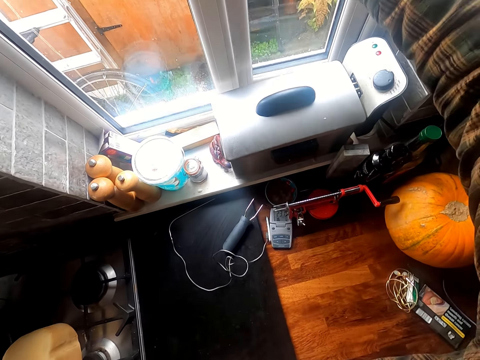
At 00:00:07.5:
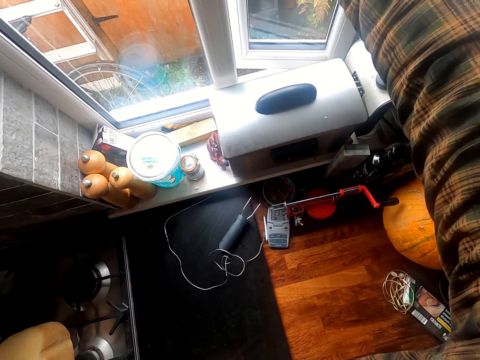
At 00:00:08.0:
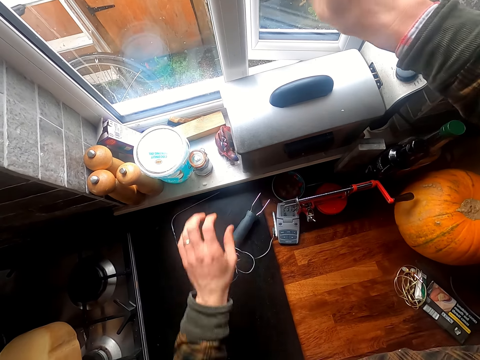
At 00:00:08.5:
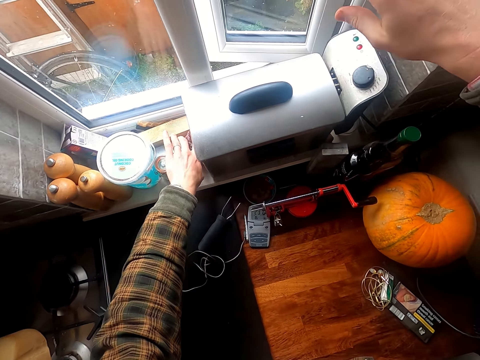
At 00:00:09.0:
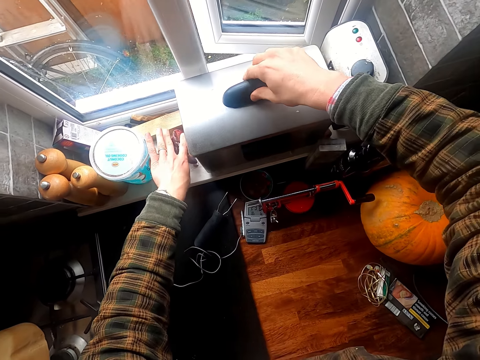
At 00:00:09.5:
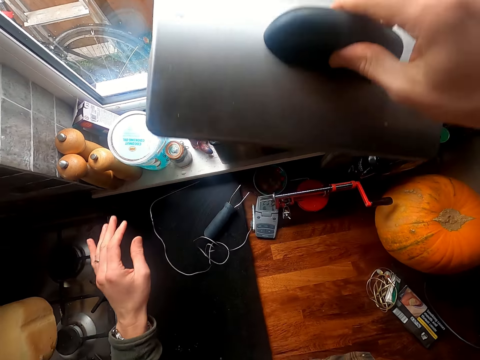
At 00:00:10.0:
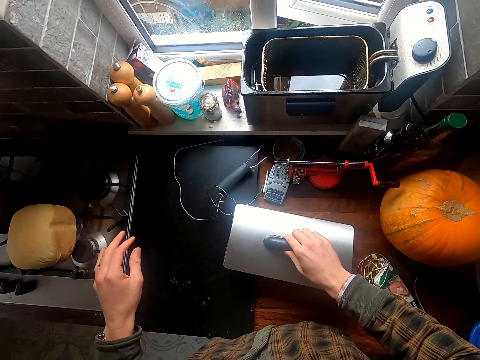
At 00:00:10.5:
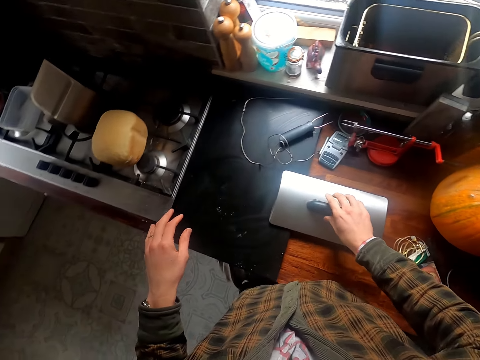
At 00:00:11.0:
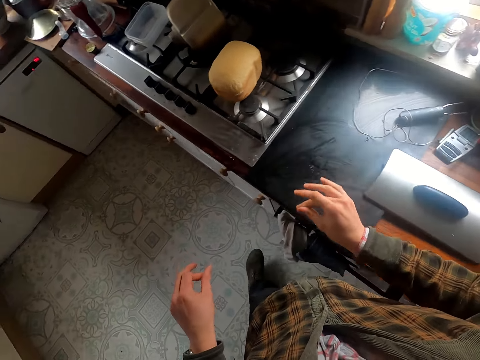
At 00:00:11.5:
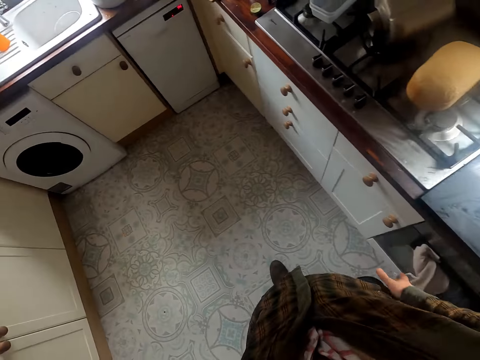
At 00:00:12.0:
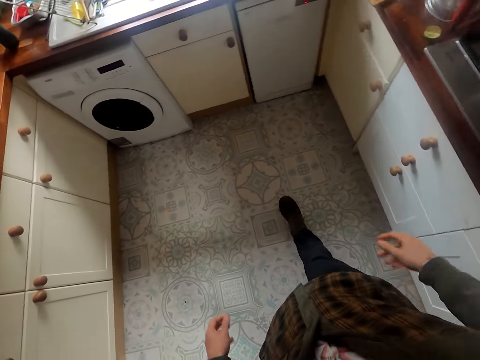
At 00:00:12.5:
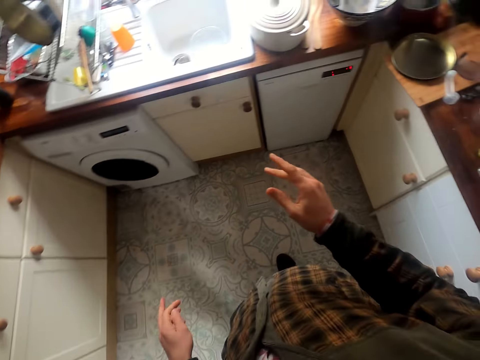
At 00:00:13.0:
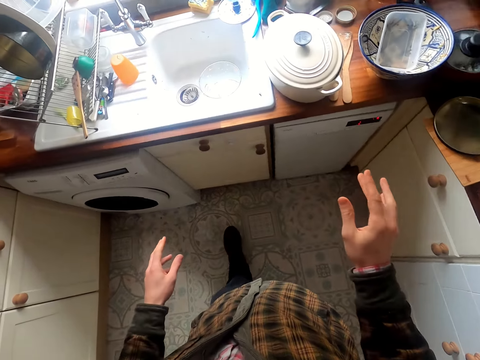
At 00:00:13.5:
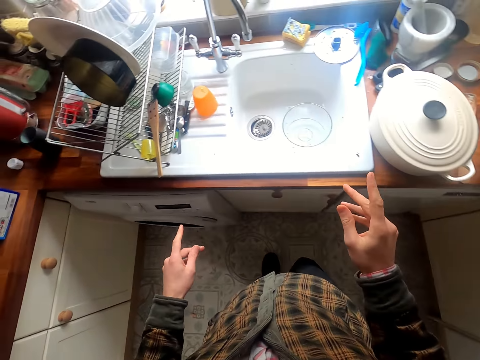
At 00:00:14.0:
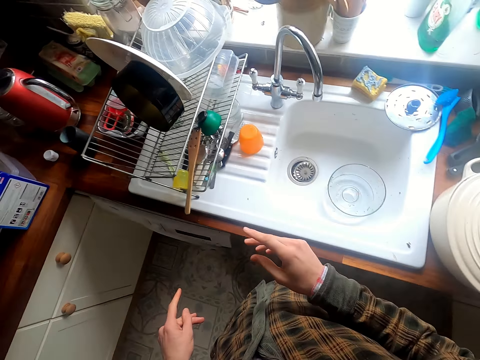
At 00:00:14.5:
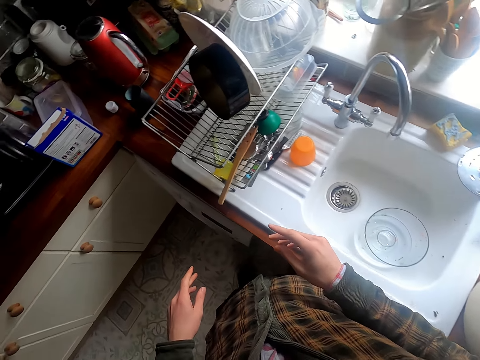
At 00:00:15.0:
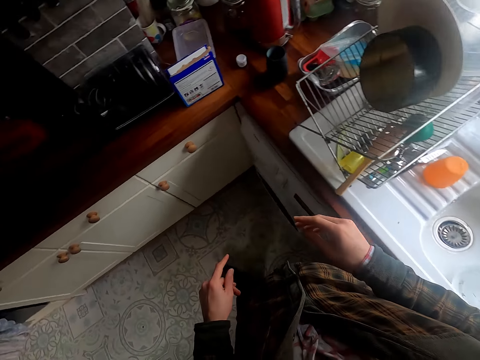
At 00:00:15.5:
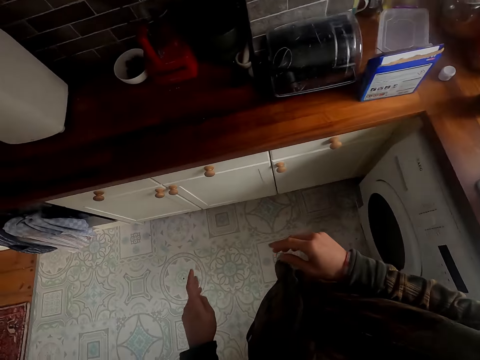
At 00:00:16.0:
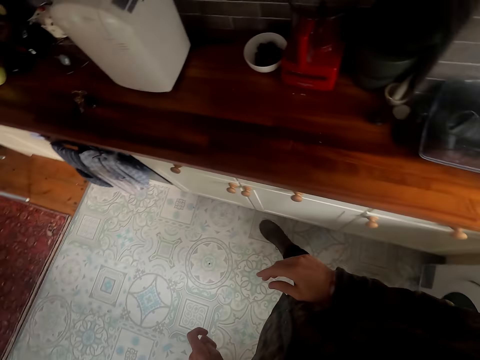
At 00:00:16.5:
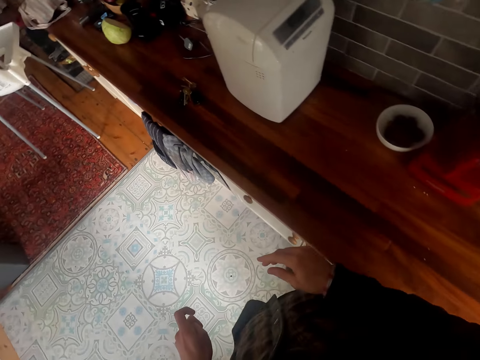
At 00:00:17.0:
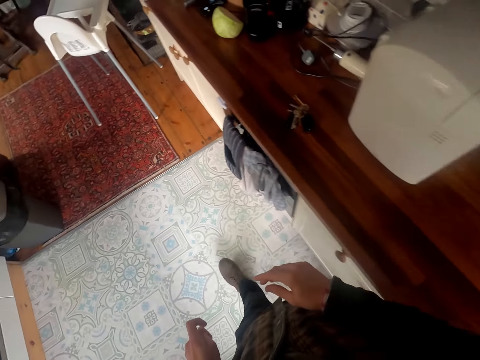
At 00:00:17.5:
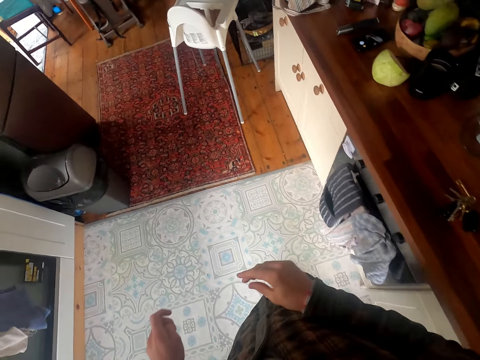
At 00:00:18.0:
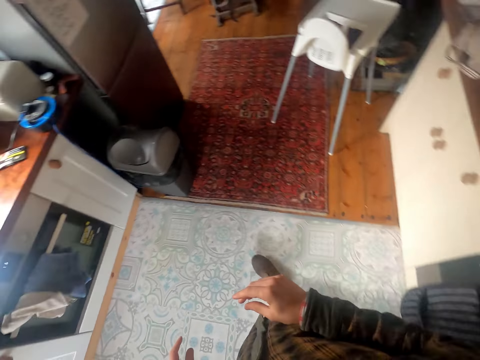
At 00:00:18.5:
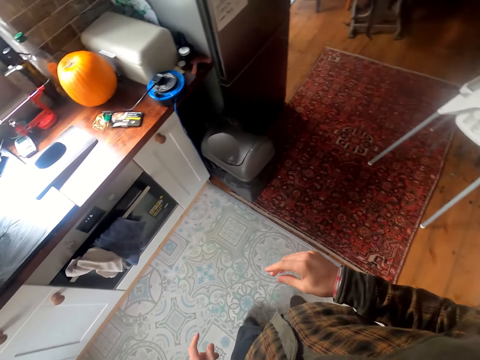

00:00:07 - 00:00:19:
The camera wearer opens a window. They open a deep fryer. They place the lid on the counter. They walk around.

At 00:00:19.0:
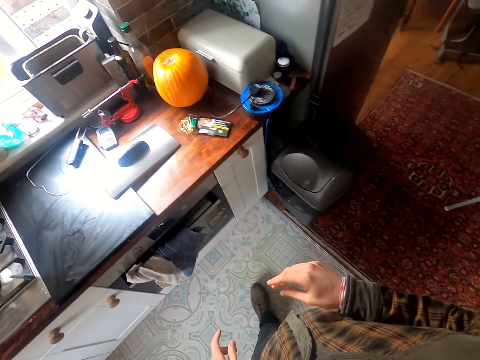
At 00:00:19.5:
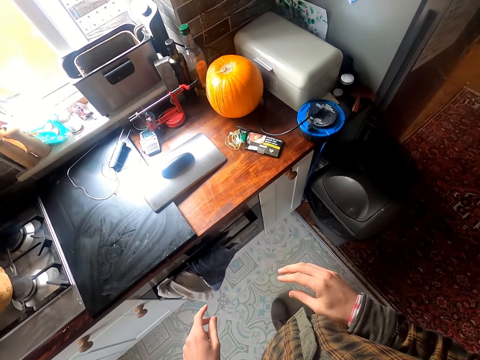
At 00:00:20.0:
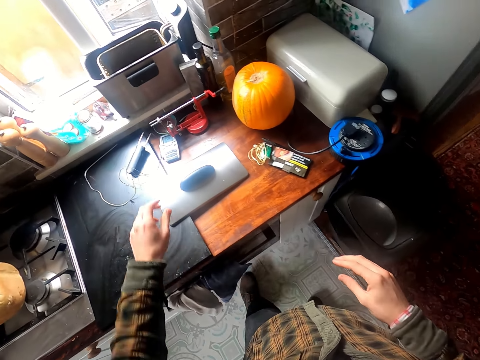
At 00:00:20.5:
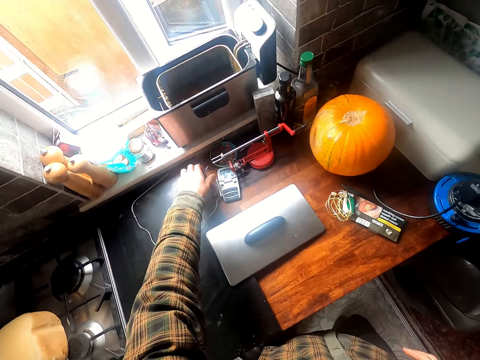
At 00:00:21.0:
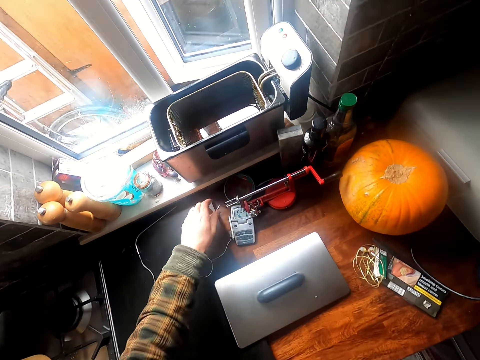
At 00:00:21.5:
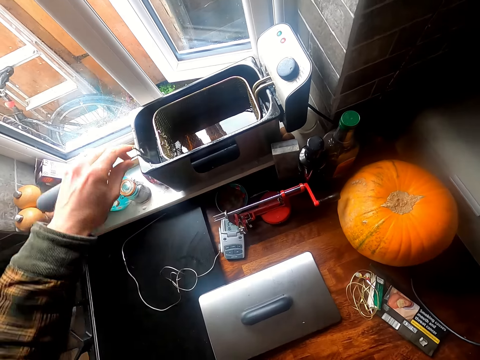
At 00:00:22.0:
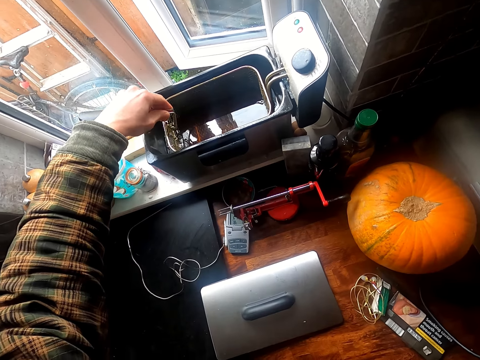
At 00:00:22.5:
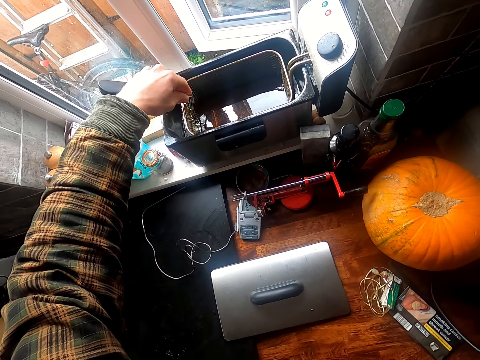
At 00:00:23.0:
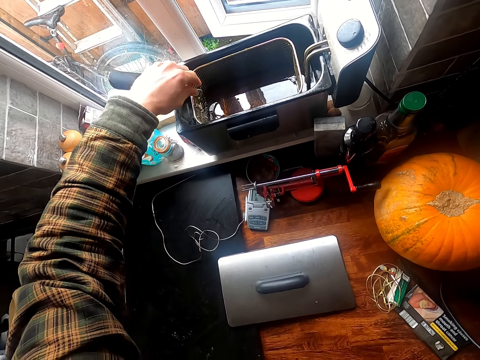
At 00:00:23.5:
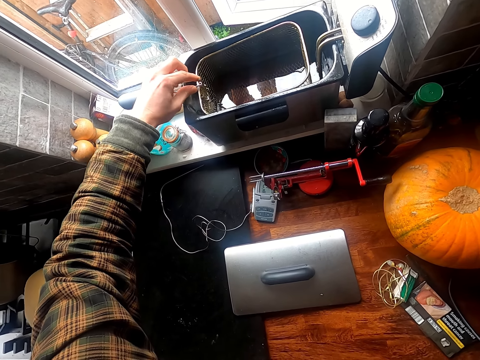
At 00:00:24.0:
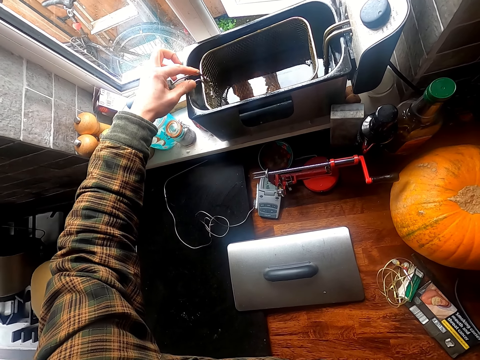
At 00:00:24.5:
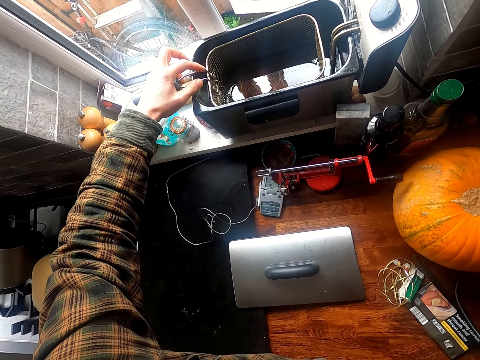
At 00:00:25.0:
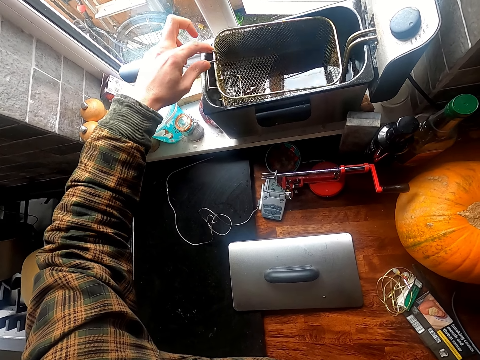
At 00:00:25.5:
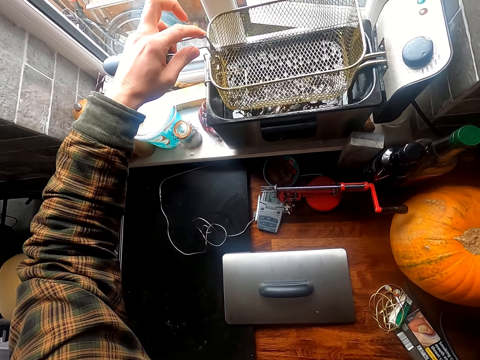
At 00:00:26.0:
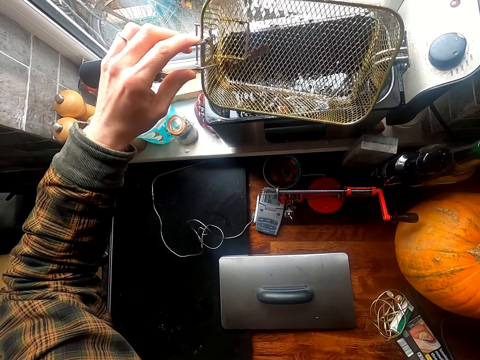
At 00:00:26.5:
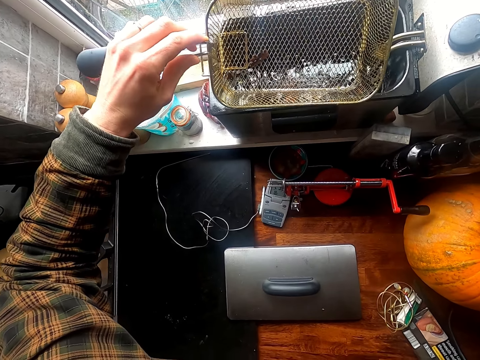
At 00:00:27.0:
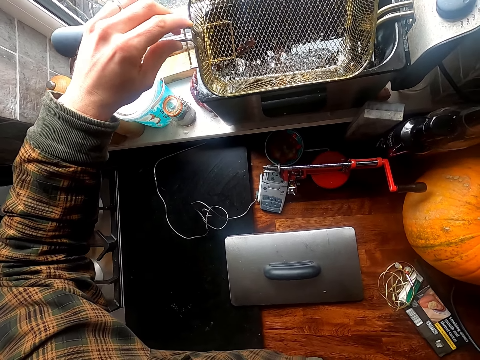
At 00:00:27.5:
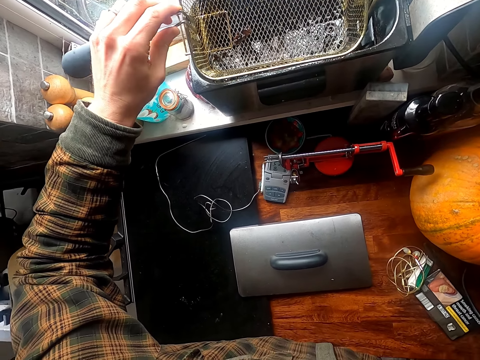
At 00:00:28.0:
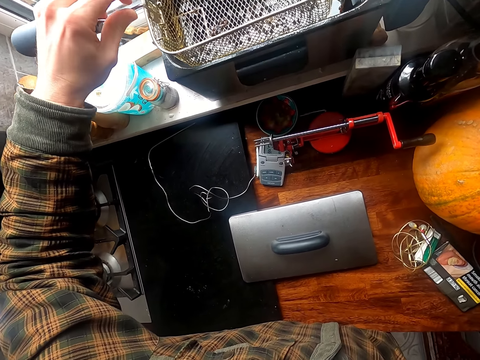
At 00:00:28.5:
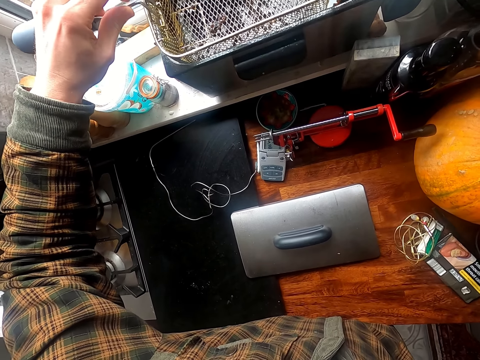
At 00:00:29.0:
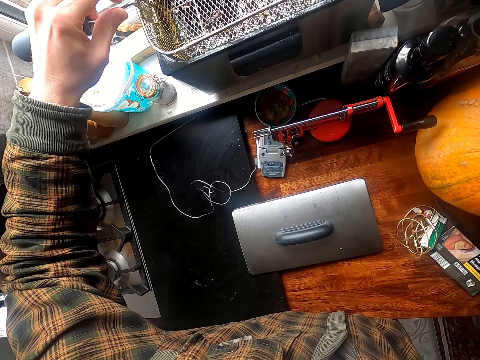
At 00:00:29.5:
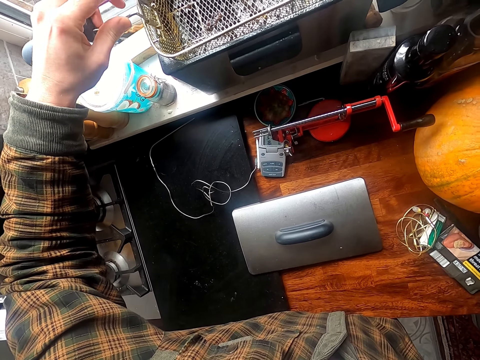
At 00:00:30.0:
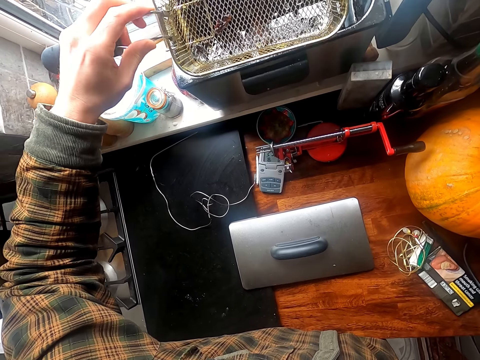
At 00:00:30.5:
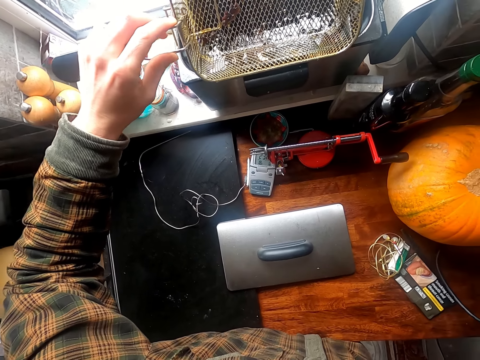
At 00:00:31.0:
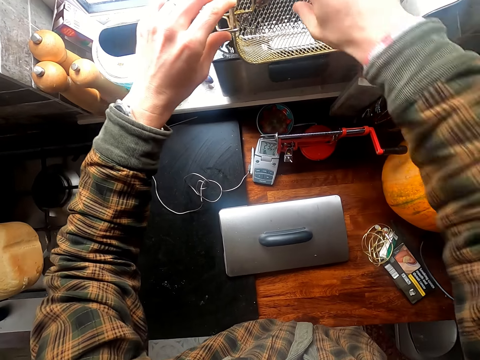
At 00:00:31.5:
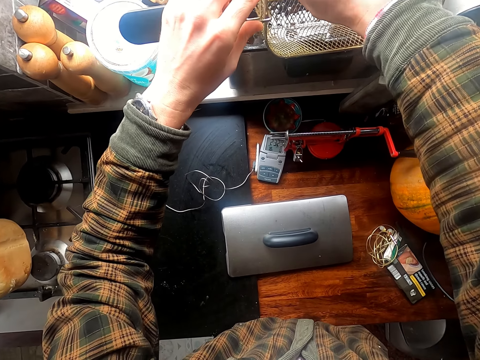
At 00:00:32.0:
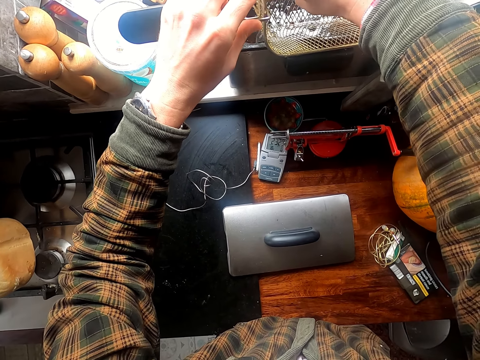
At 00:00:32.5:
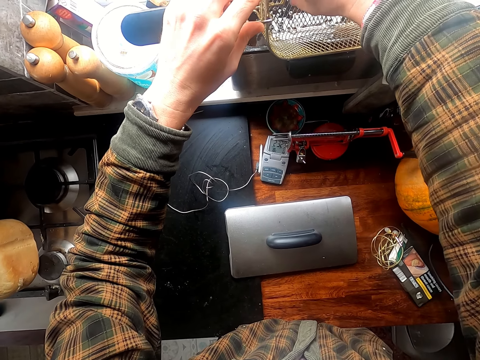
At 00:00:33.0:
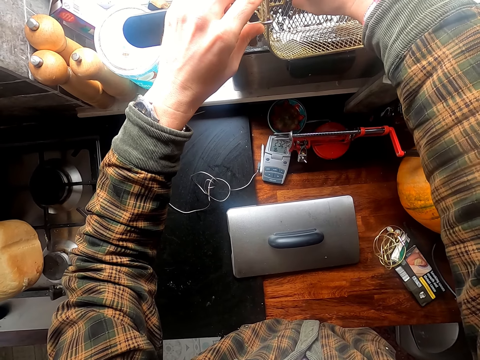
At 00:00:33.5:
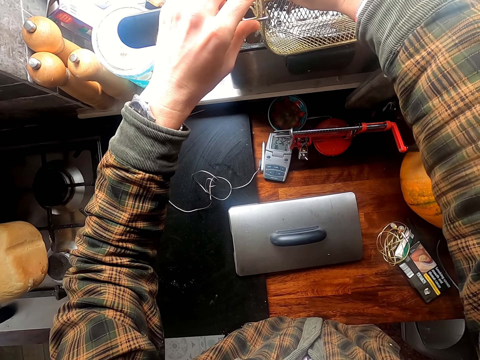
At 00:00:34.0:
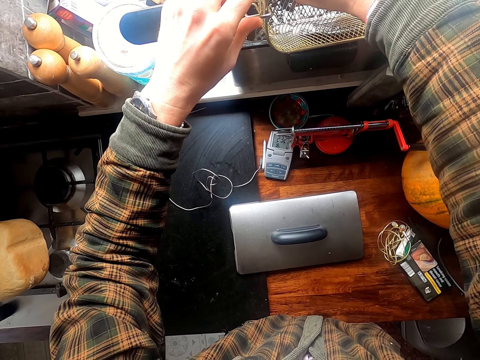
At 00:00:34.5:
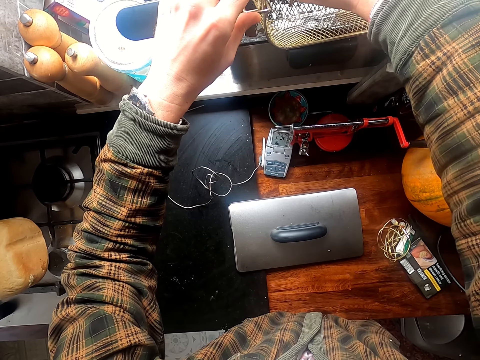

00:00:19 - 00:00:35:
The camera wearer picks up a handle from the counter. They connect the handle to the frying basket. They remove the frying basket from the oil. They lift up the deep fryer. They remove dirt from the frying basket.
